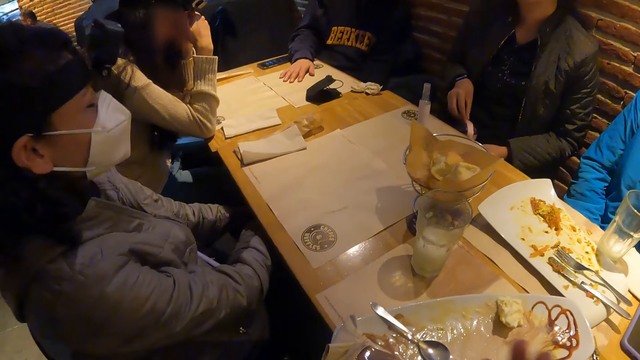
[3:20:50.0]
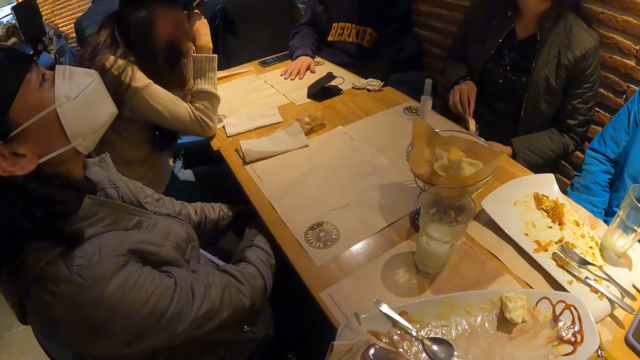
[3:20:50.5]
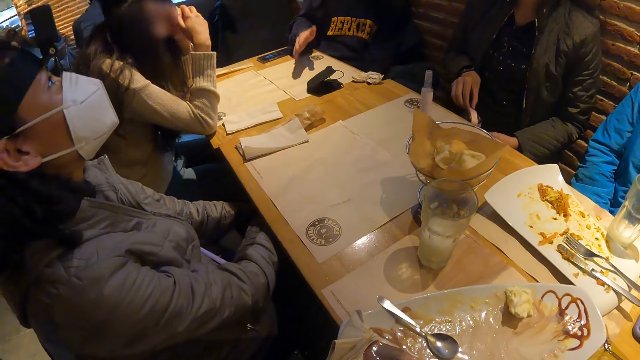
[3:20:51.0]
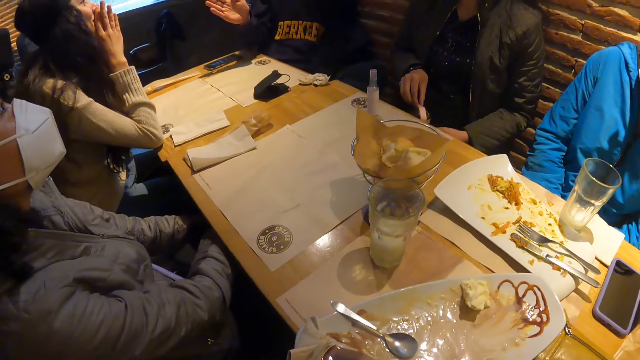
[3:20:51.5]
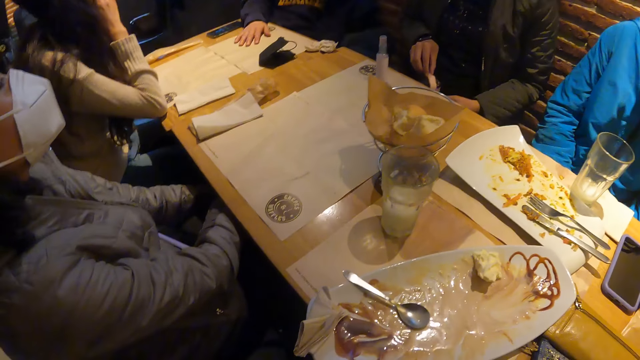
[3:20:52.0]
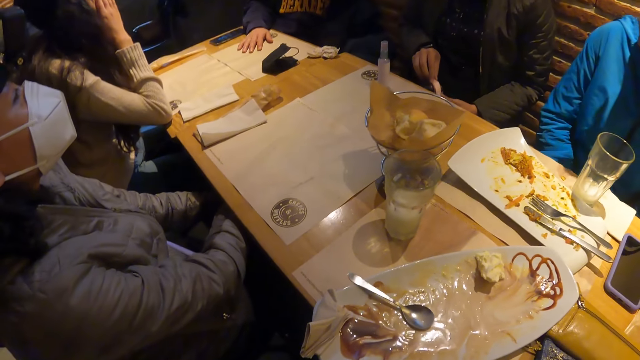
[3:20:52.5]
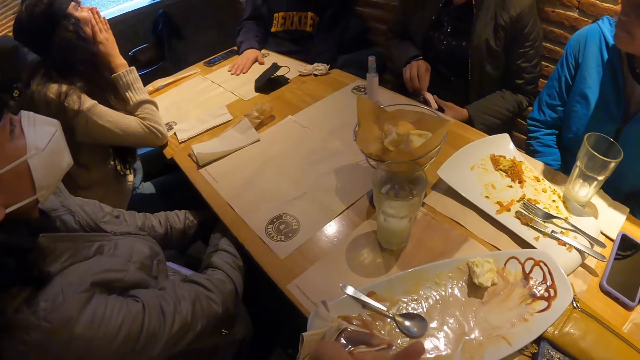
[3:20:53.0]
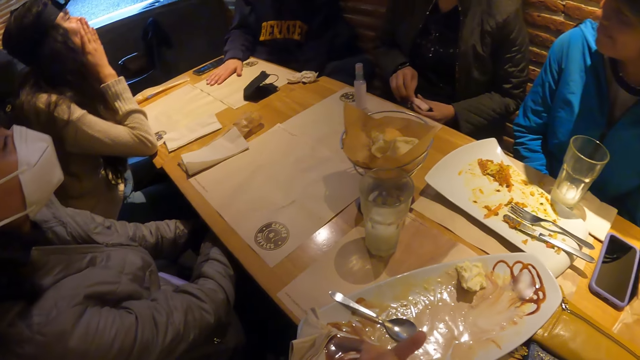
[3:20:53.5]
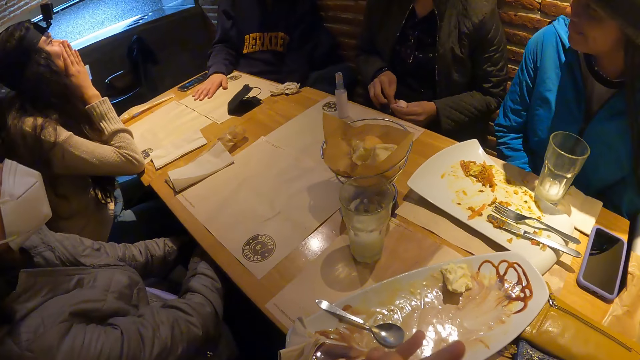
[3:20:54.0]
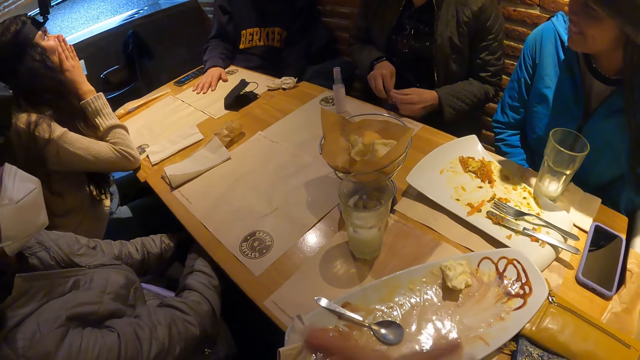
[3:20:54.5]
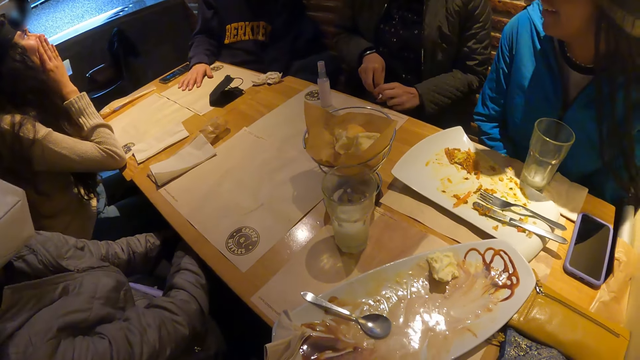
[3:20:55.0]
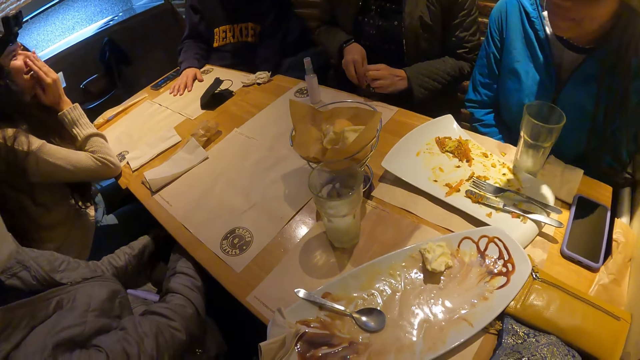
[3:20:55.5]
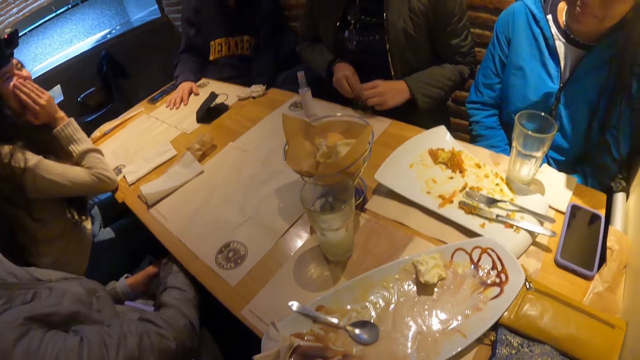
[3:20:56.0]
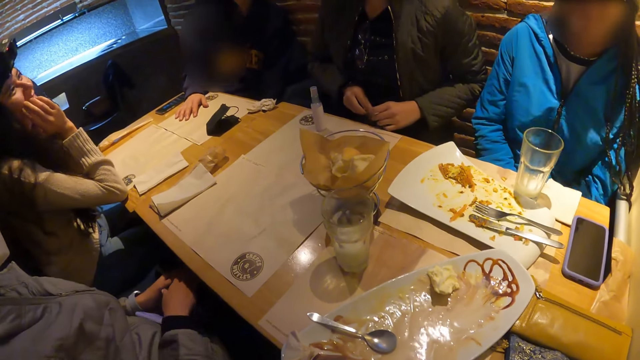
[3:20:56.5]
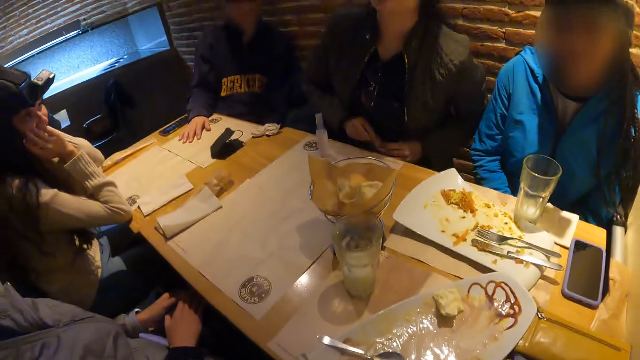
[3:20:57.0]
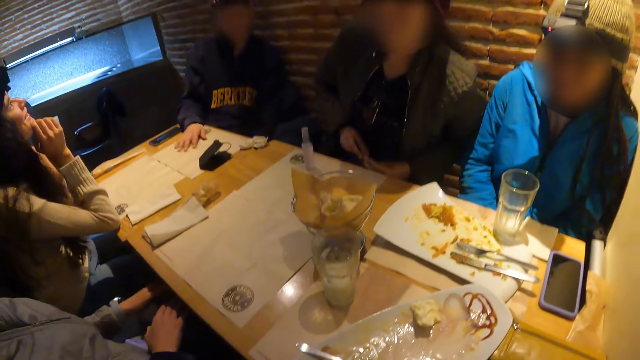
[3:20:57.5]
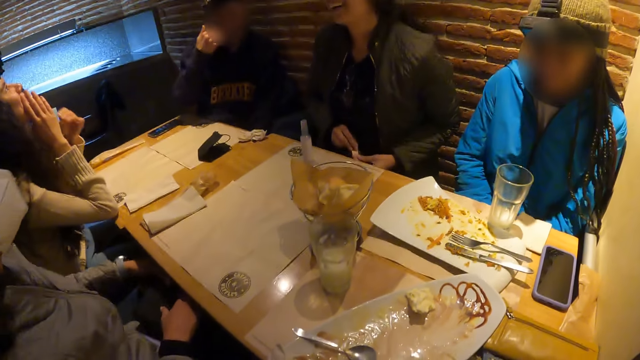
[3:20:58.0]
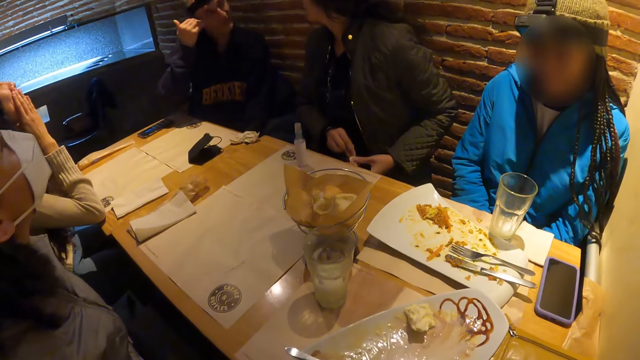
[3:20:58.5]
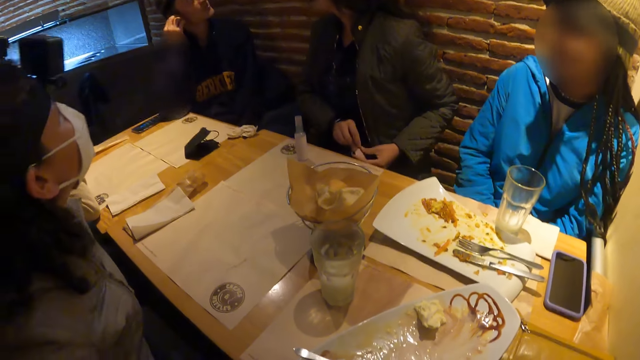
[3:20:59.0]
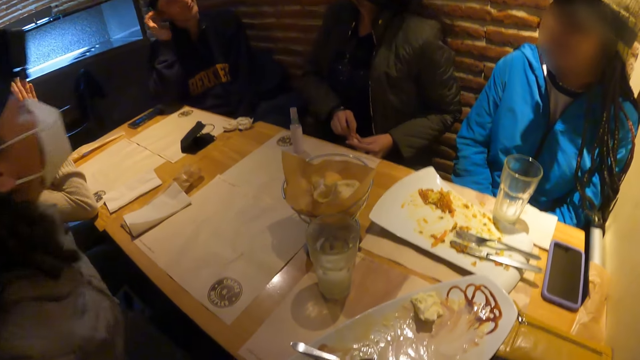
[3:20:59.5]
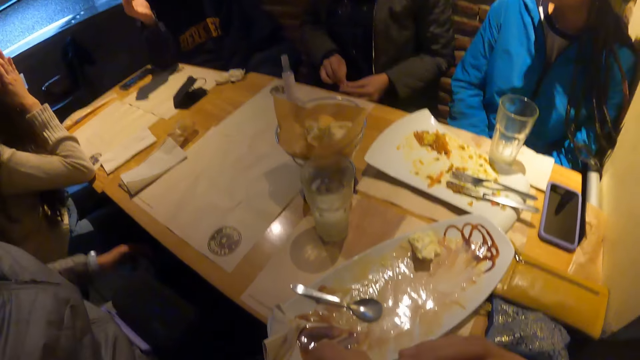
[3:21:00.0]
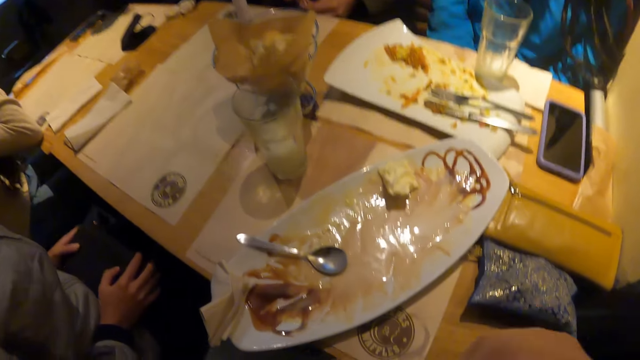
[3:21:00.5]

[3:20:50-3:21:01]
A man speaks with gestures.

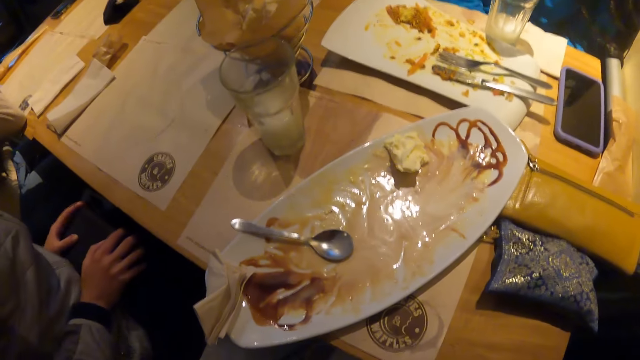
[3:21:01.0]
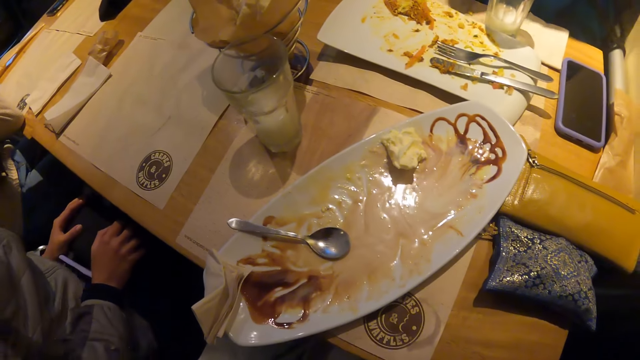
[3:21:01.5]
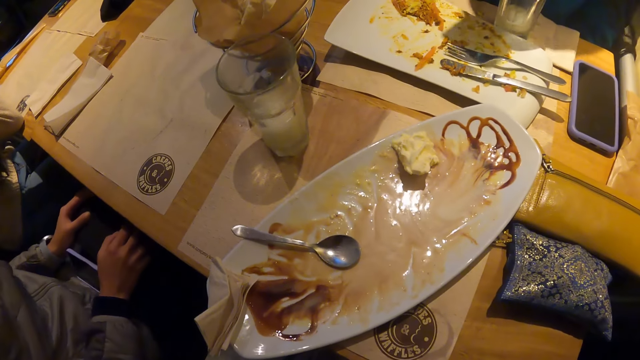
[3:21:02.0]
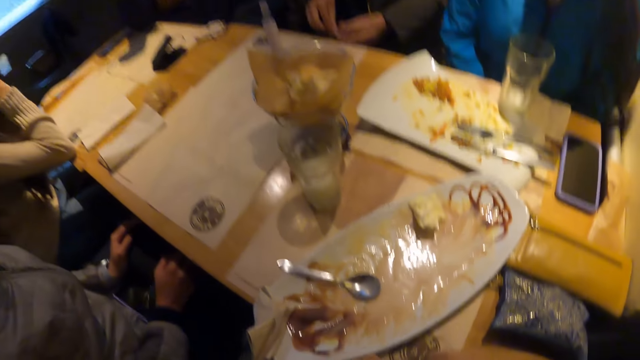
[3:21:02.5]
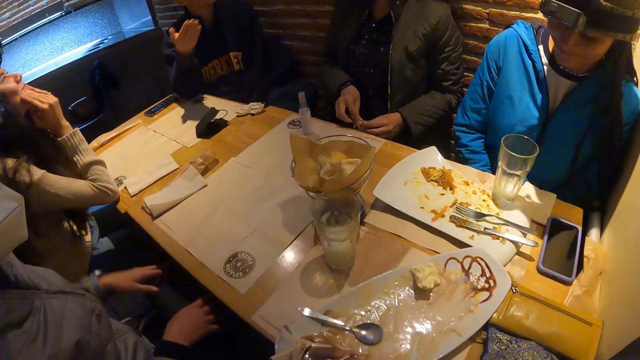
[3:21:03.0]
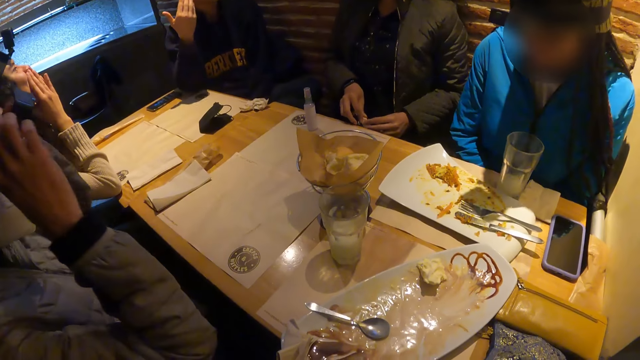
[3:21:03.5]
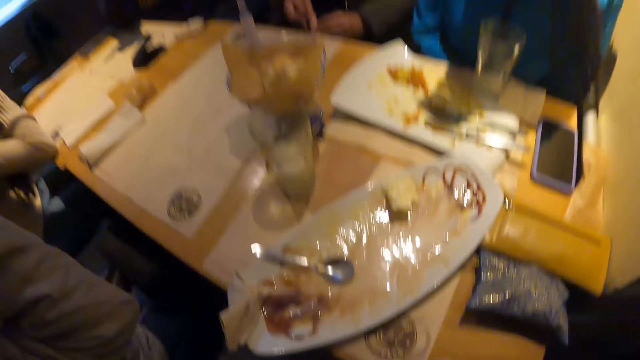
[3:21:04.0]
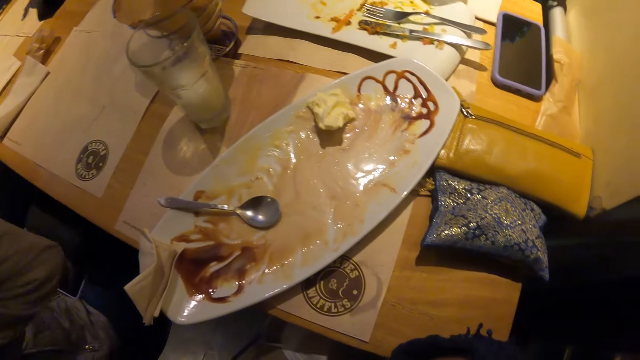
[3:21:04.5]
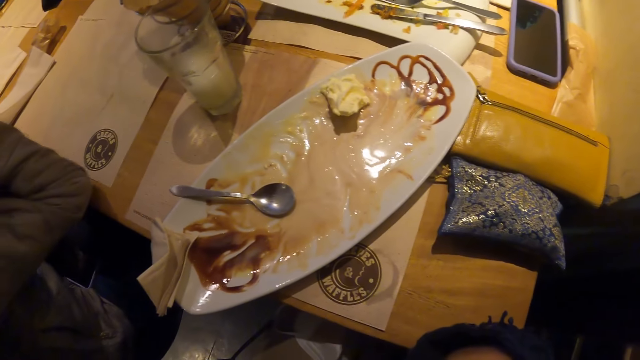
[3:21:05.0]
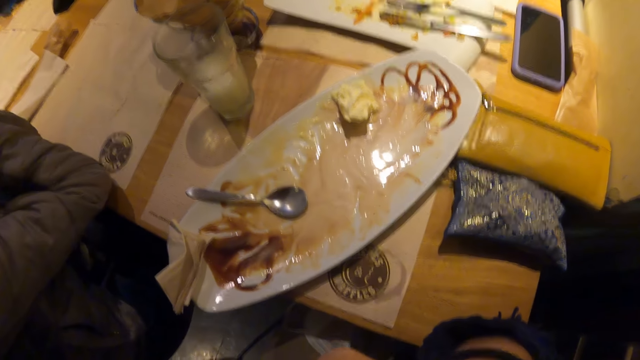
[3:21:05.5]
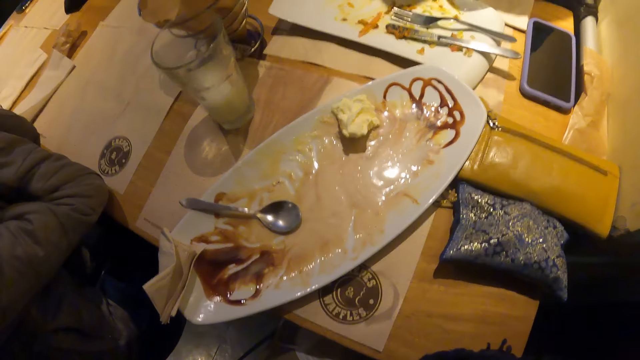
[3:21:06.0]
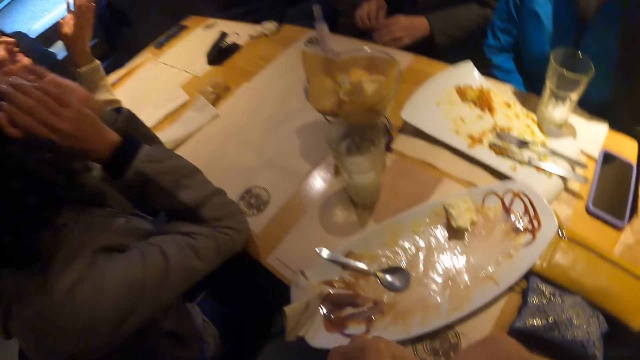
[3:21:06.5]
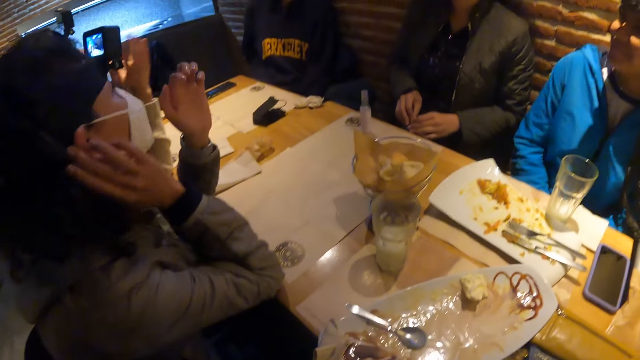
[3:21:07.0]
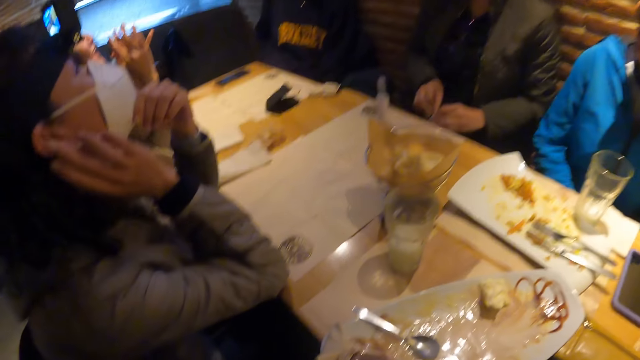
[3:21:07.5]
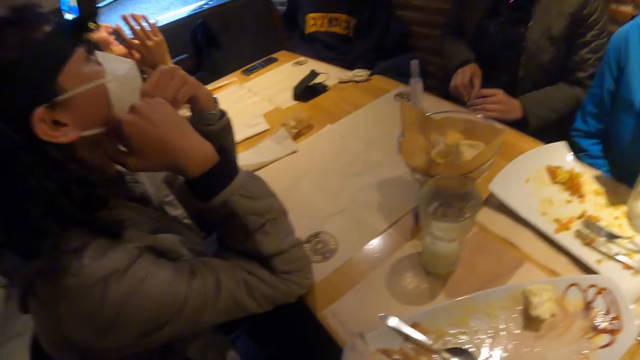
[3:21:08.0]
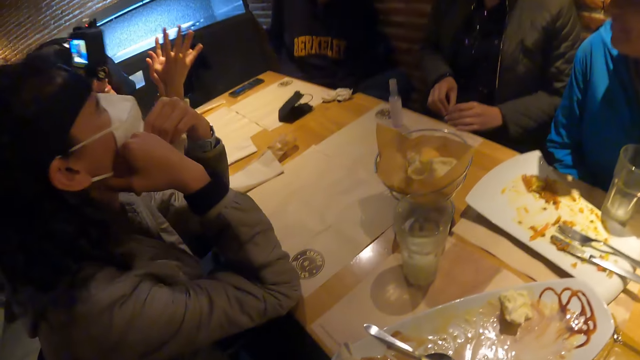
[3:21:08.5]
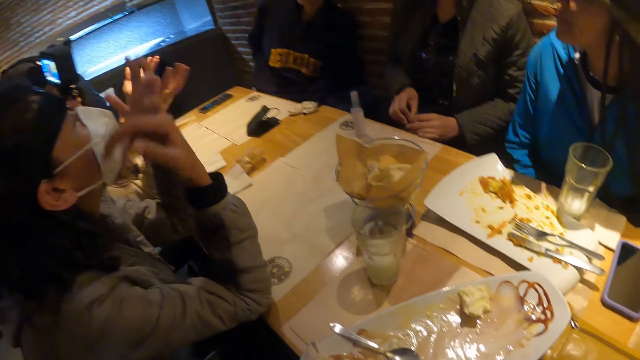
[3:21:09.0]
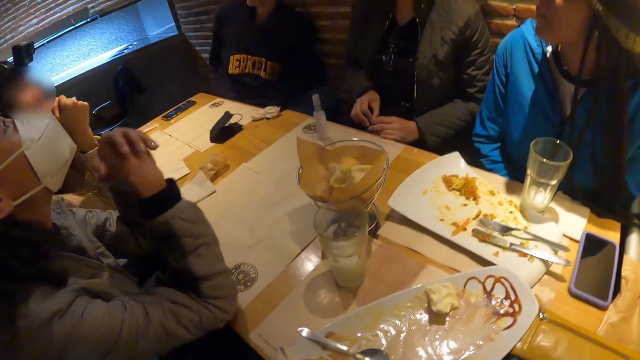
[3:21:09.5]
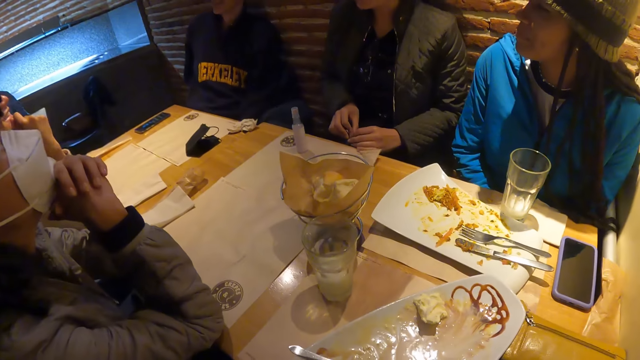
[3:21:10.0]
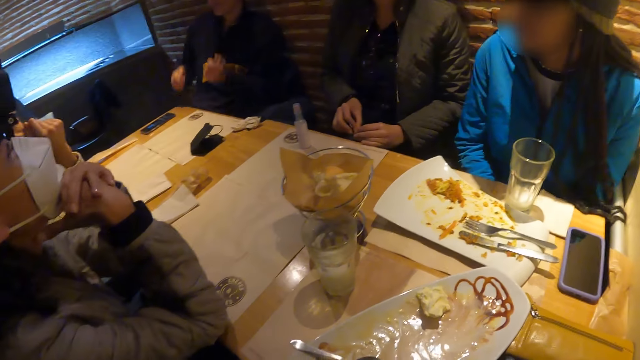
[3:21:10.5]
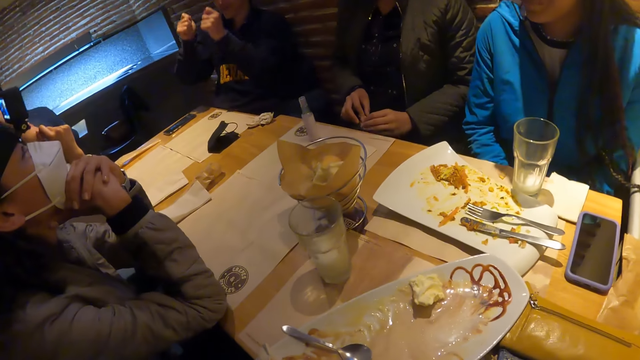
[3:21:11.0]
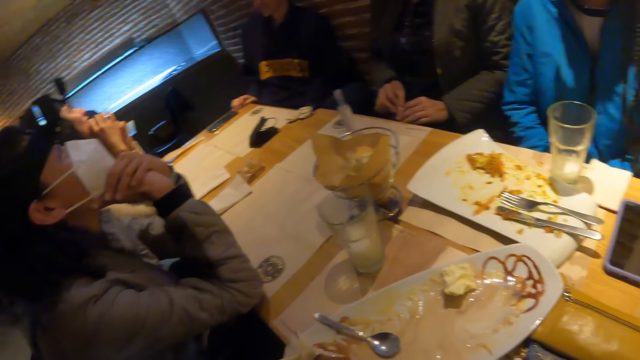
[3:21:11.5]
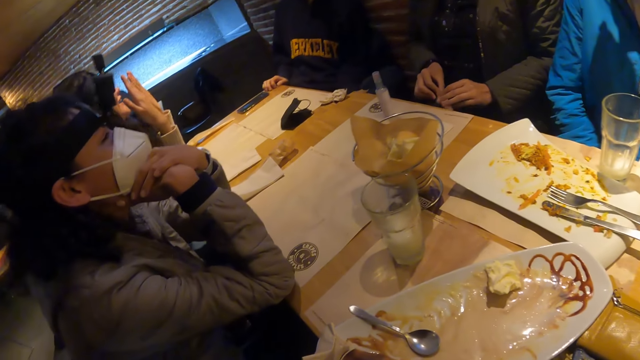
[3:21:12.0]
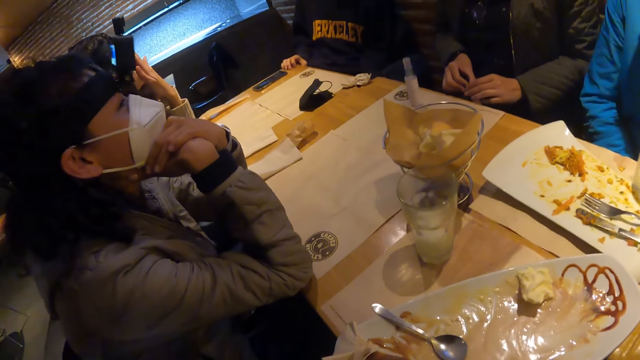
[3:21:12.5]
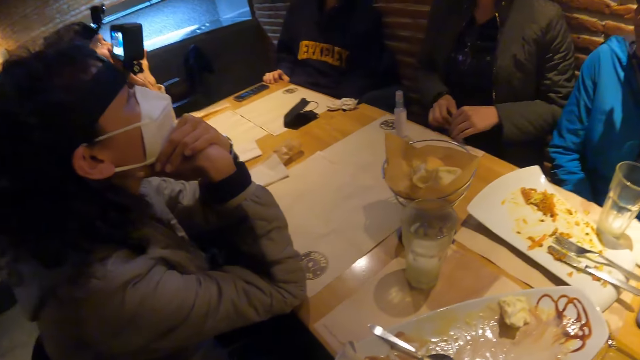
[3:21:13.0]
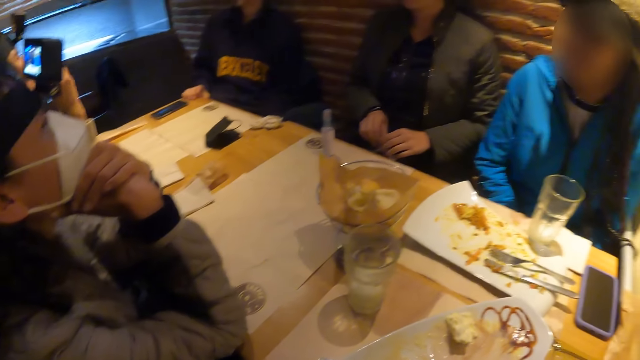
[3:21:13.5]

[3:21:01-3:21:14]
A woman adjusts her camera with her hands. A lady speaks with gestures. Another lady speaks with gestures. A man speaks with gestures.
